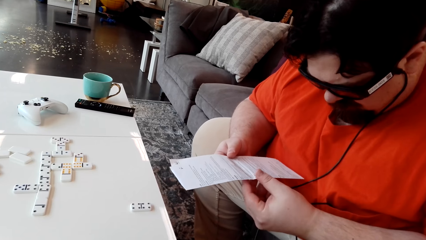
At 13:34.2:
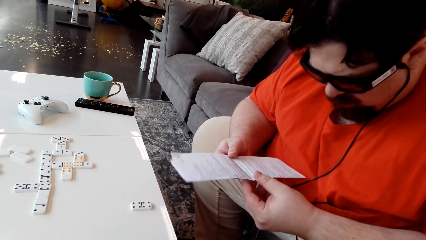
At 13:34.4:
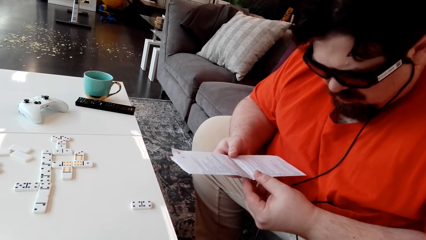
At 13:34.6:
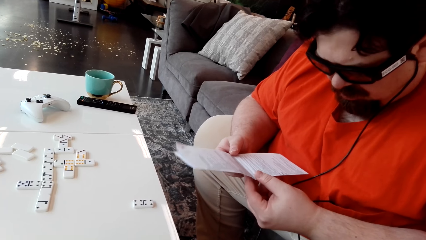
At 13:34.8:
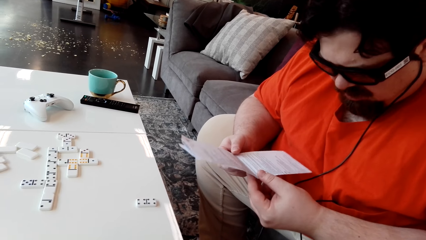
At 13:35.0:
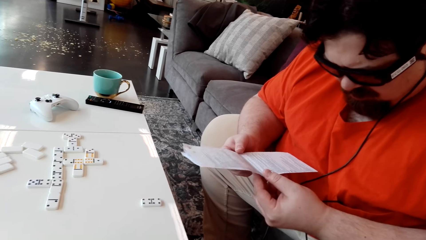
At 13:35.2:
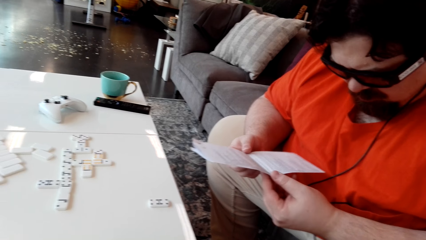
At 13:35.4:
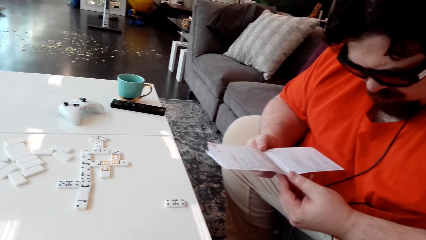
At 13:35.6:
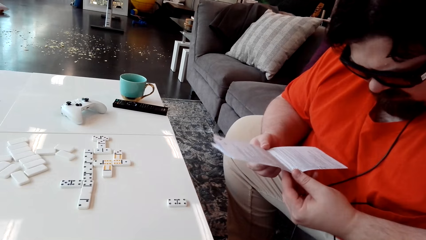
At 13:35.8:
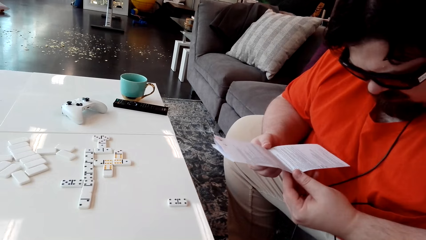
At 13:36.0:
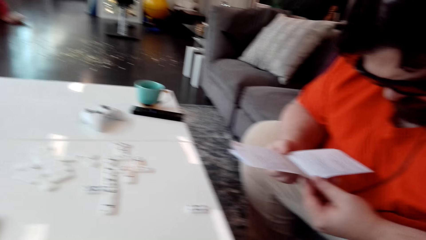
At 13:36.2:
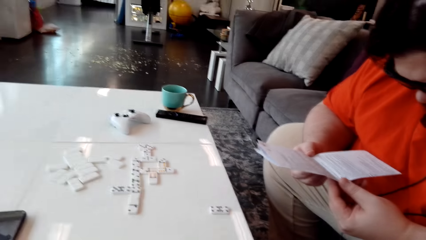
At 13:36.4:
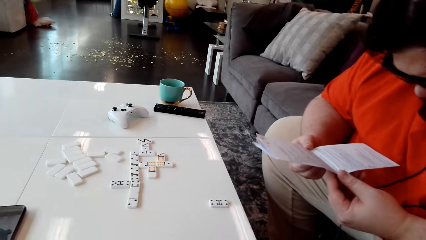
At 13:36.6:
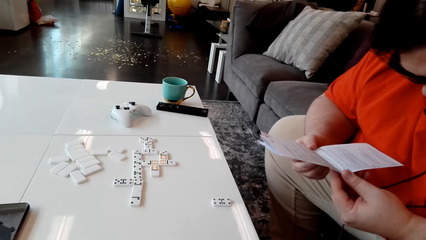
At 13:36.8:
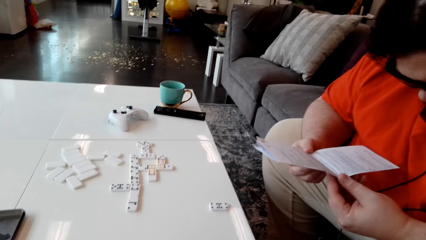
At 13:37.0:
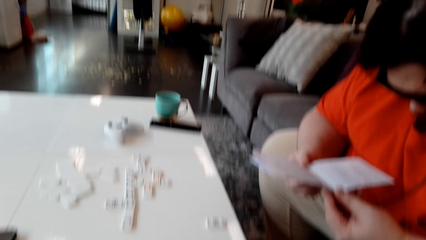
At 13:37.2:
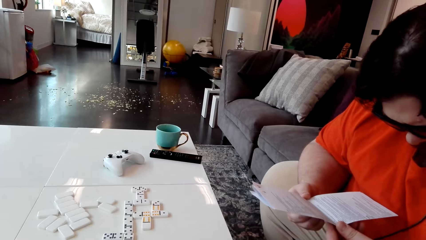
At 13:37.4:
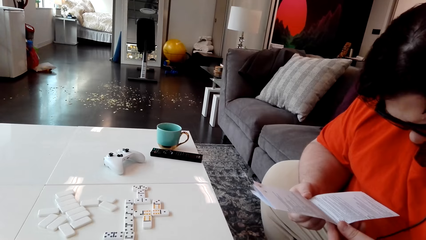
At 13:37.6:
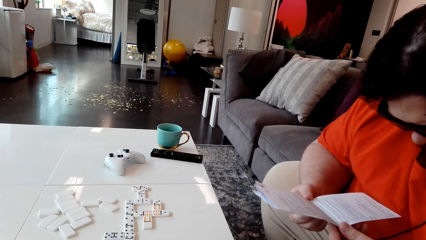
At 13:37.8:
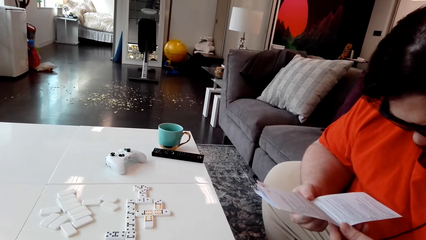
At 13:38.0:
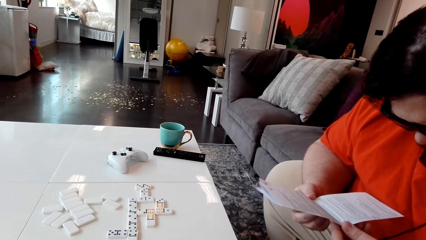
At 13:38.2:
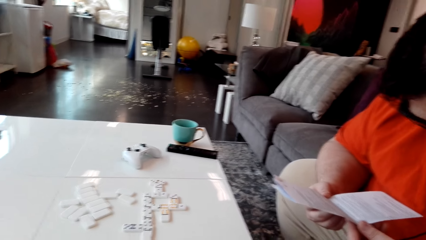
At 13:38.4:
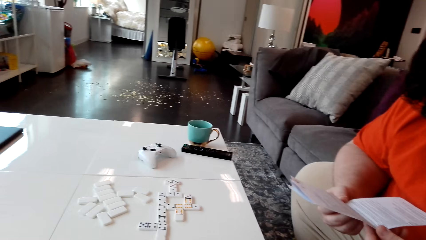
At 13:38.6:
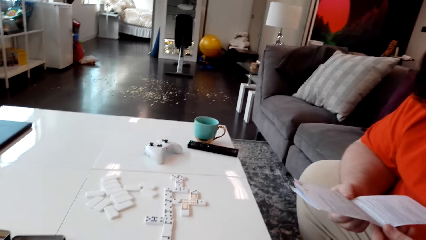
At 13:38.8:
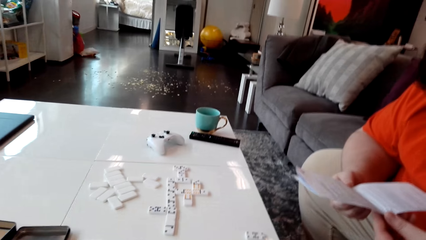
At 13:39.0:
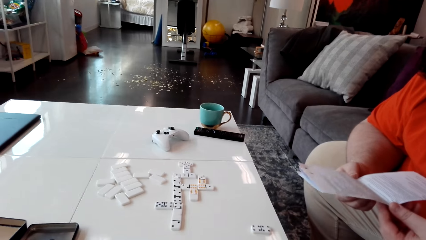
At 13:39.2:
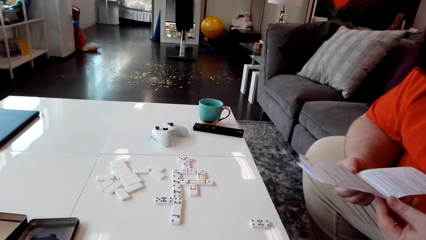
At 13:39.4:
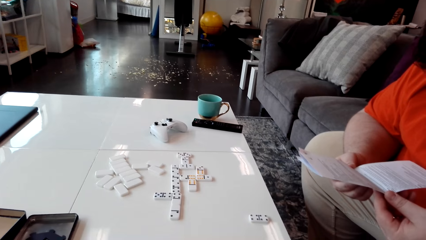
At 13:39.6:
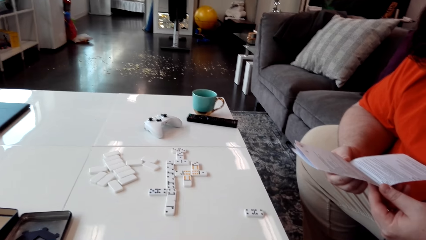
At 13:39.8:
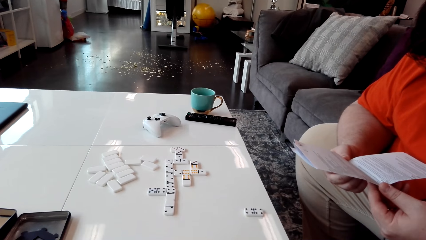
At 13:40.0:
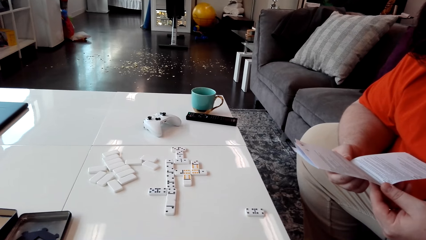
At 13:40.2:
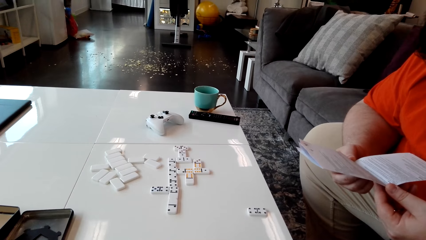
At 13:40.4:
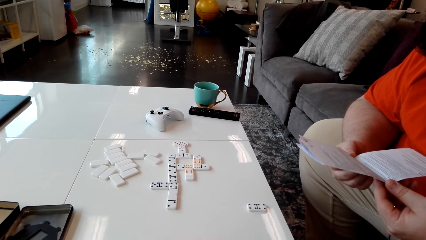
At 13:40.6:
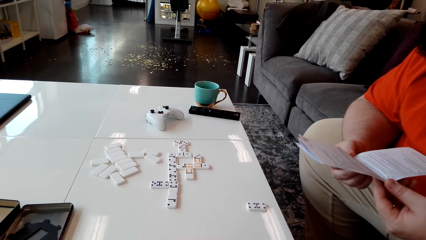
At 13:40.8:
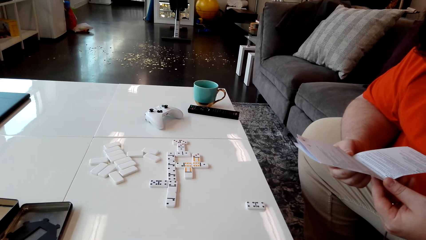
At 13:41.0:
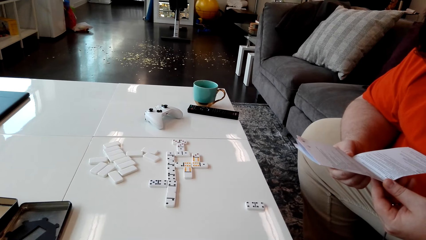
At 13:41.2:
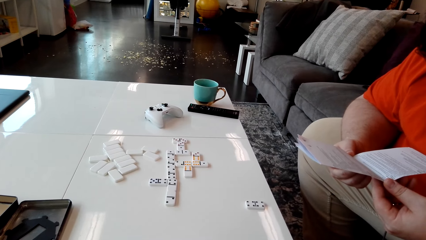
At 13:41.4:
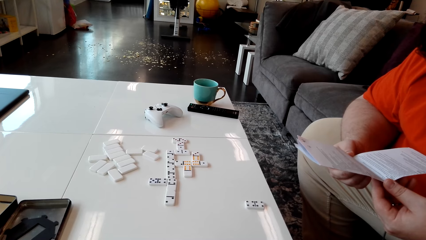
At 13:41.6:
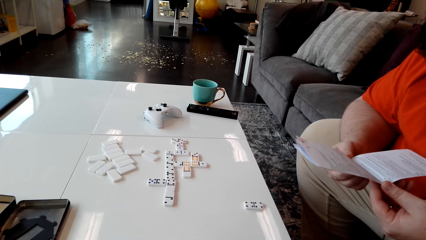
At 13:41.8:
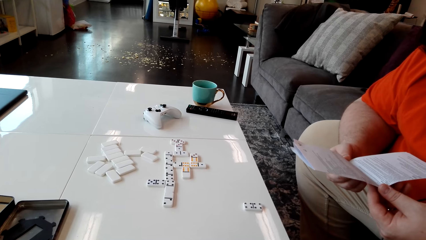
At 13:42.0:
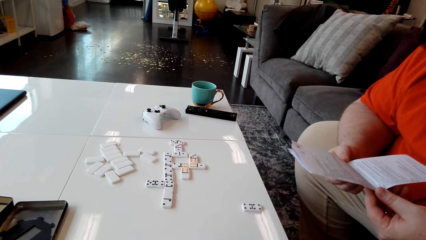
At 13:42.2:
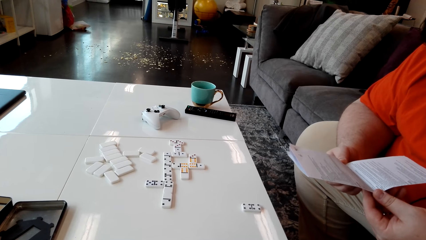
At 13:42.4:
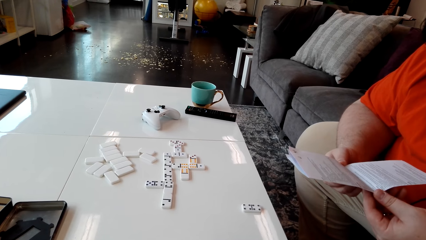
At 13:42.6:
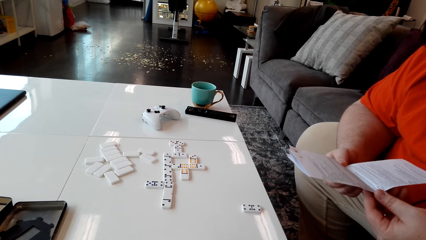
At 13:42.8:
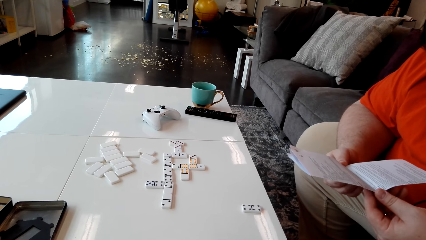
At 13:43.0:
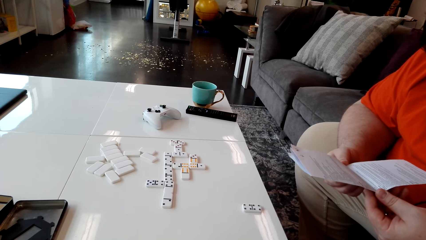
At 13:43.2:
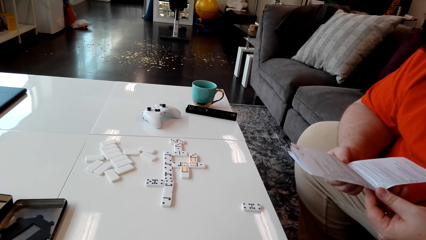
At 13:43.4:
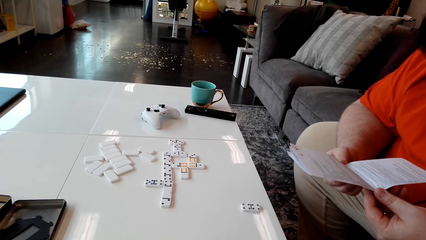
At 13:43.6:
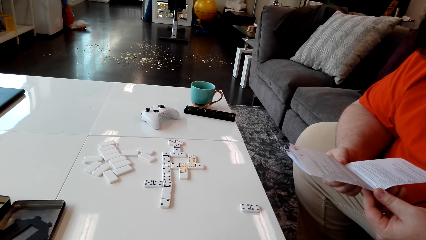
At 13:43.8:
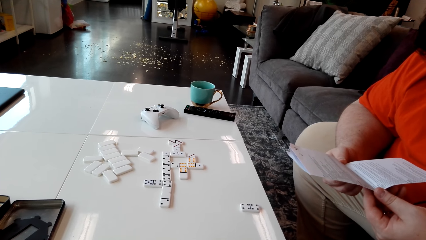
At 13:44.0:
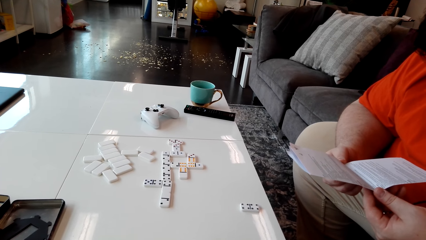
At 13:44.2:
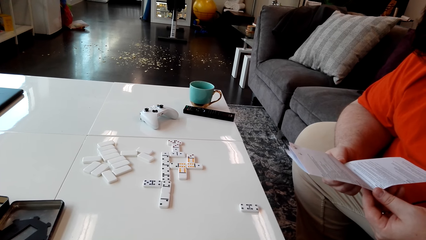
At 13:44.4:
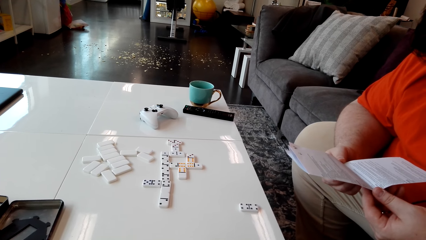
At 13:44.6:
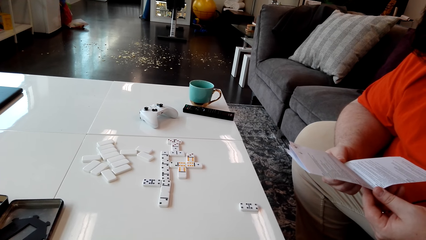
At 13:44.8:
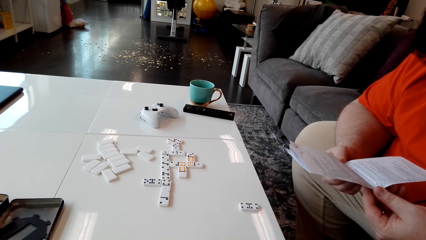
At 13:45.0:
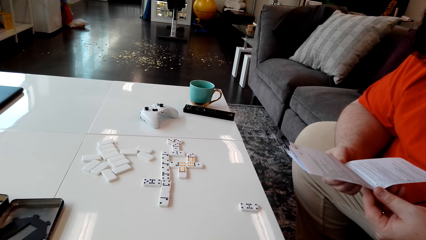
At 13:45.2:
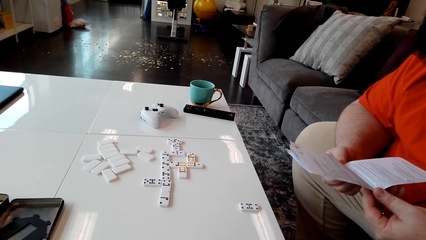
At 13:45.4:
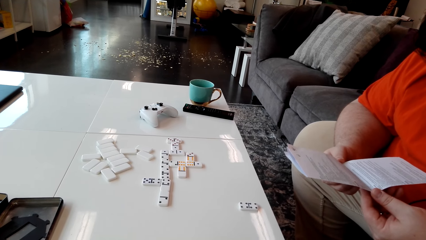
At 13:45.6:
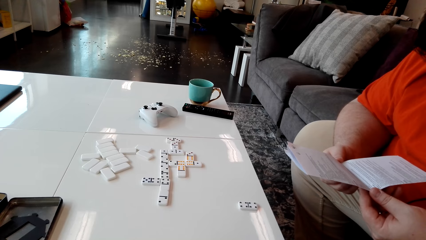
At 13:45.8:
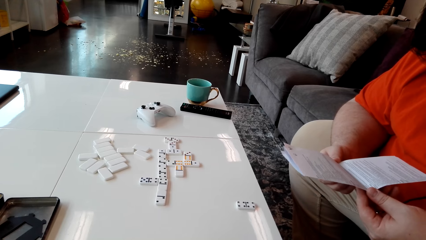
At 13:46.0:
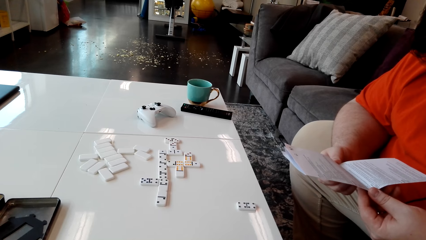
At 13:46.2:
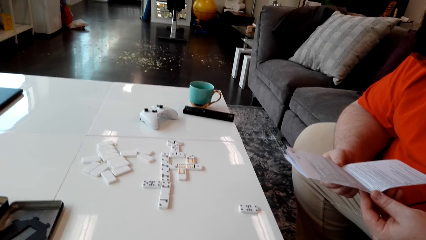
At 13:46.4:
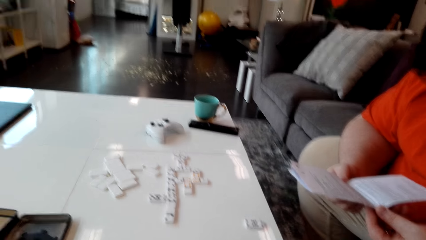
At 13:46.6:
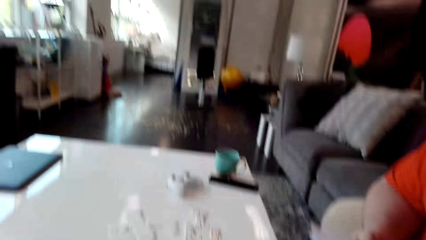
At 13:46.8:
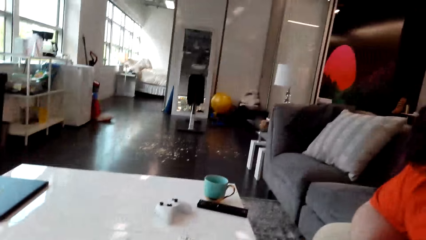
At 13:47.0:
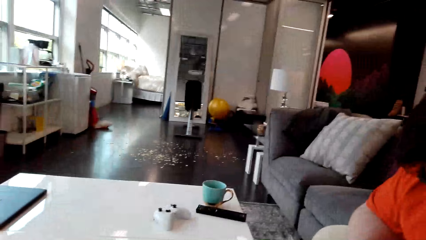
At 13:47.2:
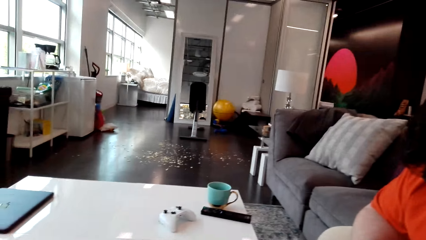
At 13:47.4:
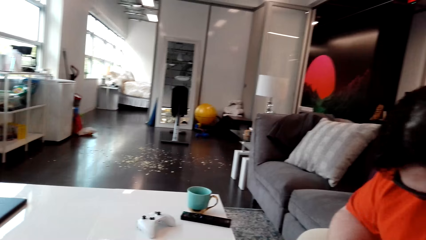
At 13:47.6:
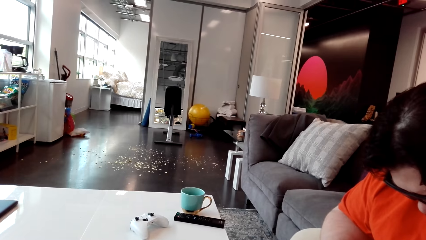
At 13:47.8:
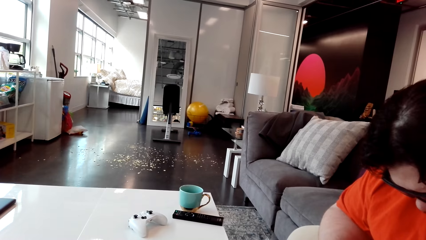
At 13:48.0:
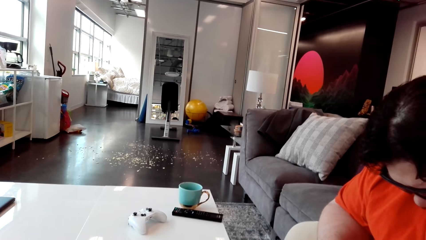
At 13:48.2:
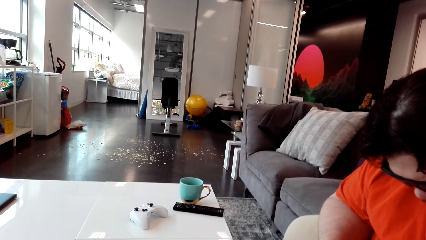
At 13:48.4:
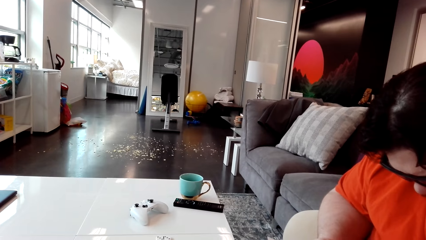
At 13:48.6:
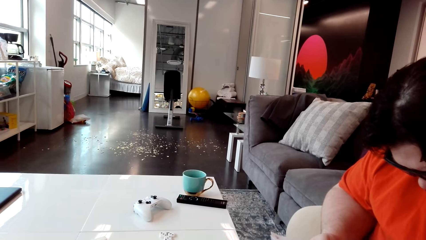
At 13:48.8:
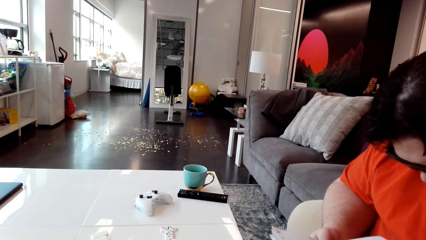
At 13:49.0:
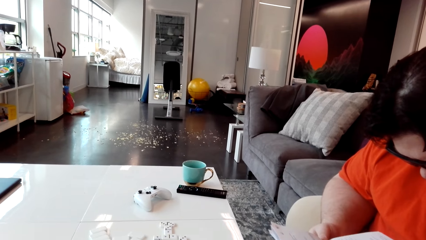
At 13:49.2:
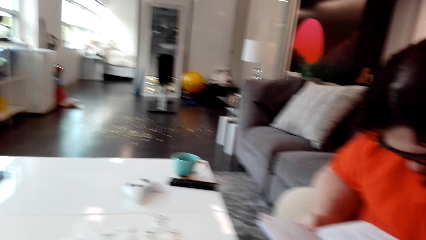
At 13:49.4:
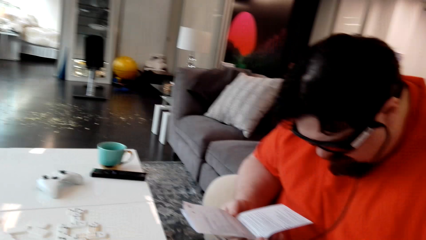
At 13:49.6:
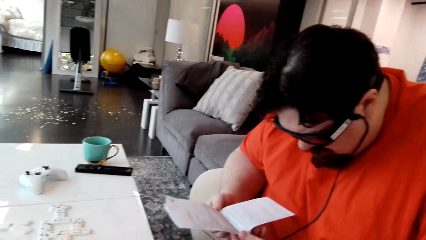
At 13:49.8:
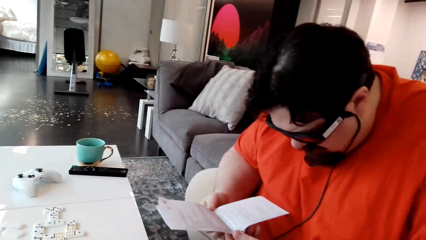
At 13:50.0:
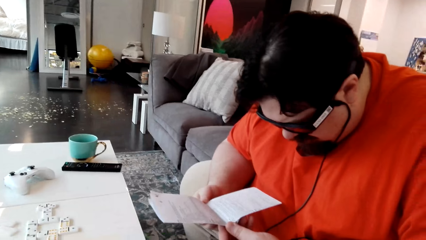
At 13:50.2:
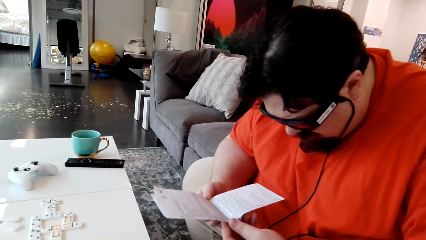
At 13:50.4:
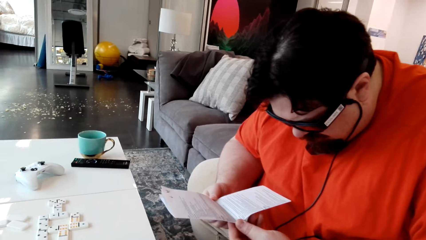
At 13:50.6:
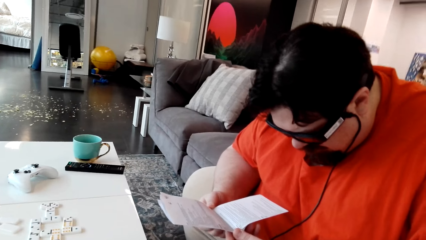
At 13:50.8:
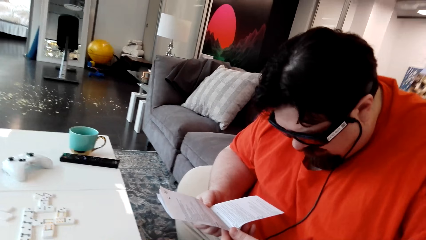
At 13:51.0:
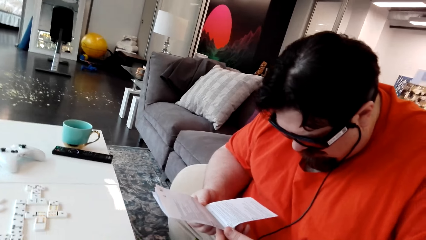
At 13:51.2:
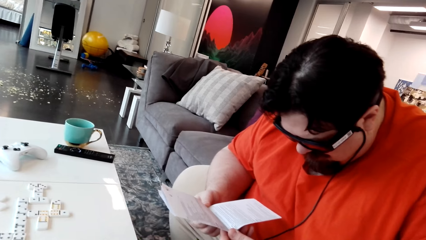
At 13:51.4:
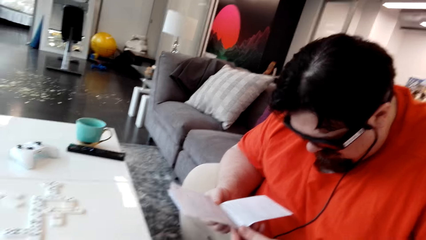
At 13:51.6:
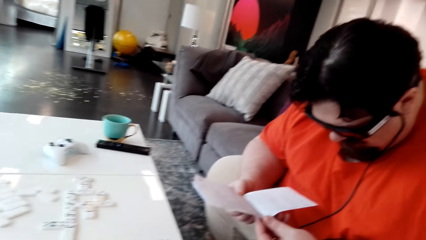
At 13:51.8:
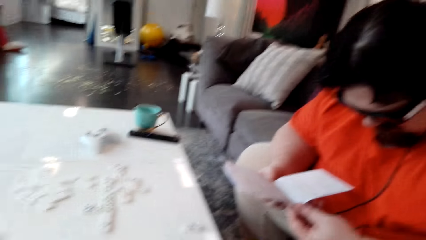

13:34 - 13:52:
A man talks. The camera wearer looks around the room. Another man reads the paper.
